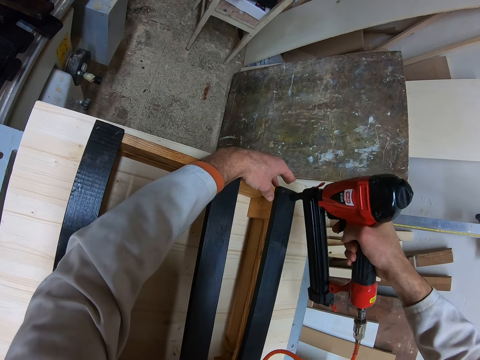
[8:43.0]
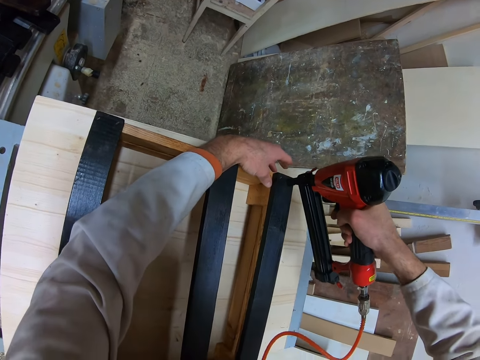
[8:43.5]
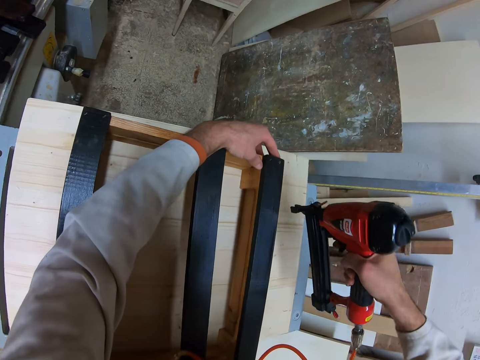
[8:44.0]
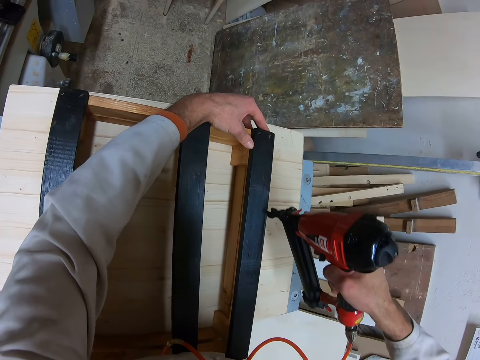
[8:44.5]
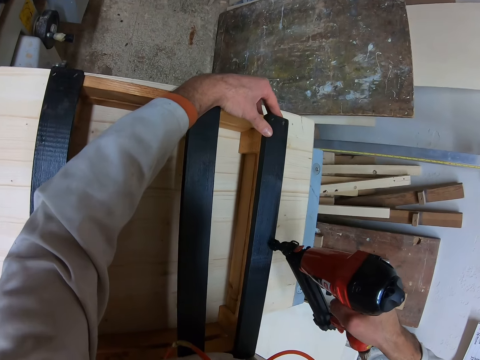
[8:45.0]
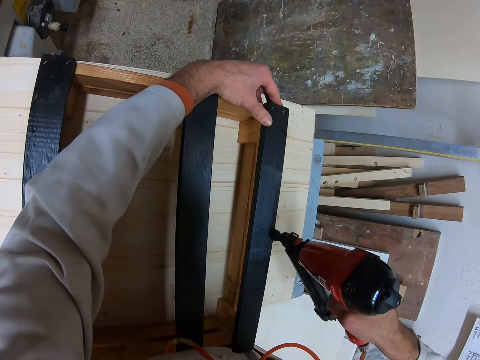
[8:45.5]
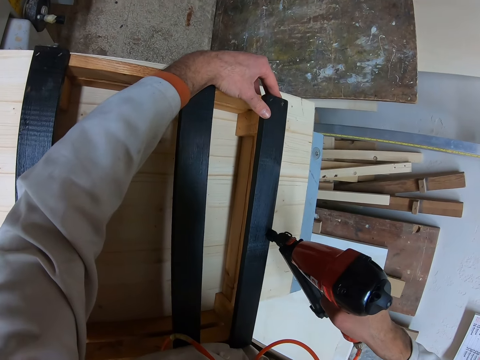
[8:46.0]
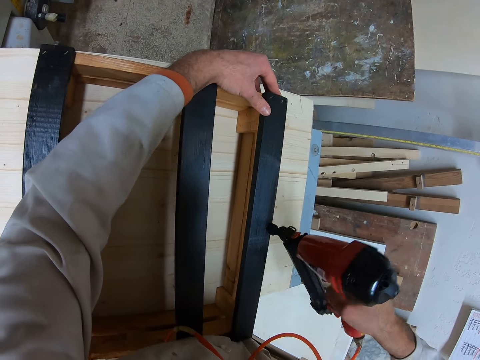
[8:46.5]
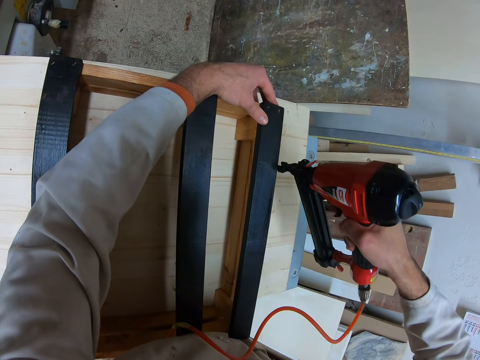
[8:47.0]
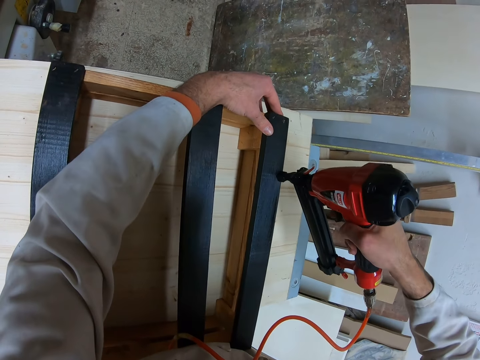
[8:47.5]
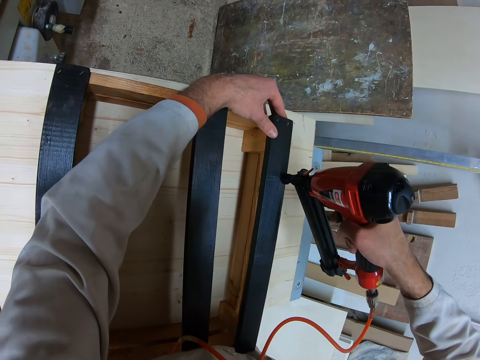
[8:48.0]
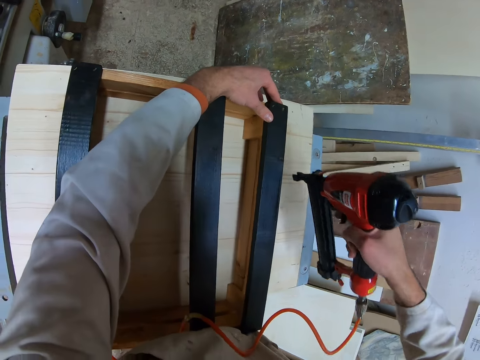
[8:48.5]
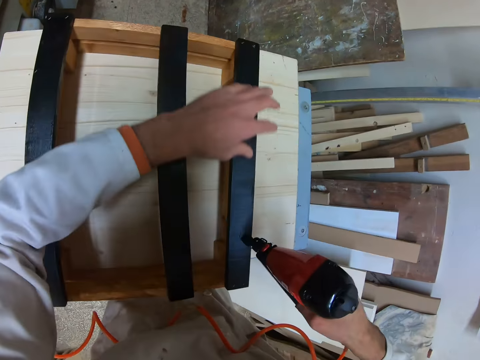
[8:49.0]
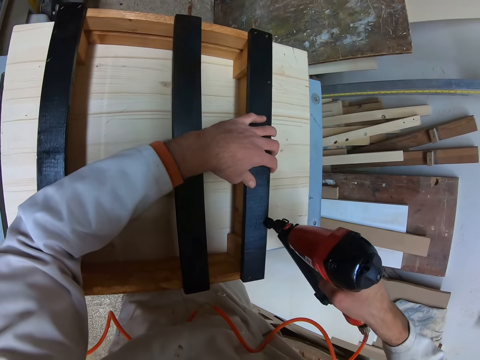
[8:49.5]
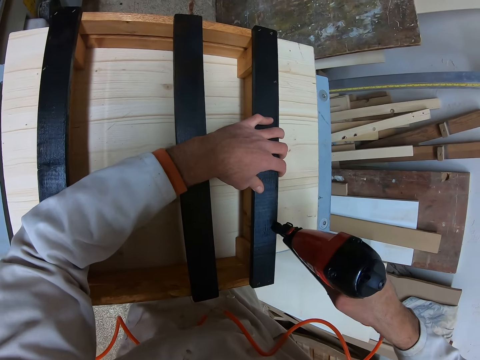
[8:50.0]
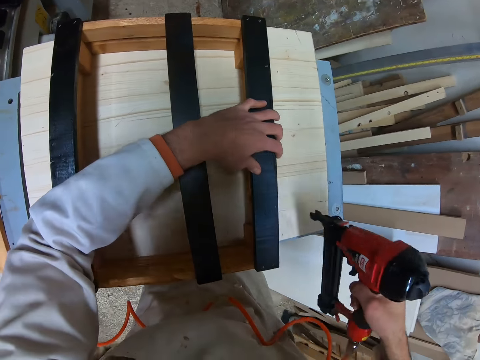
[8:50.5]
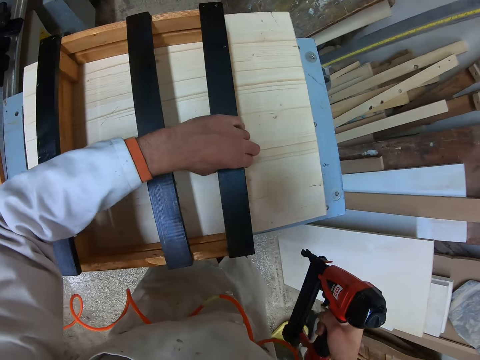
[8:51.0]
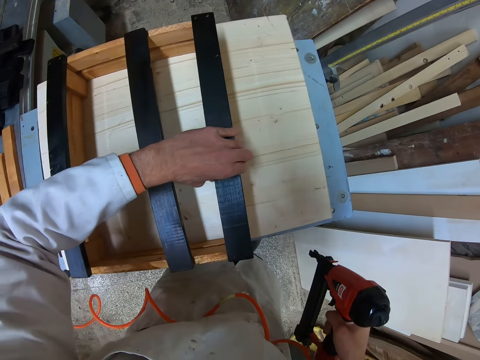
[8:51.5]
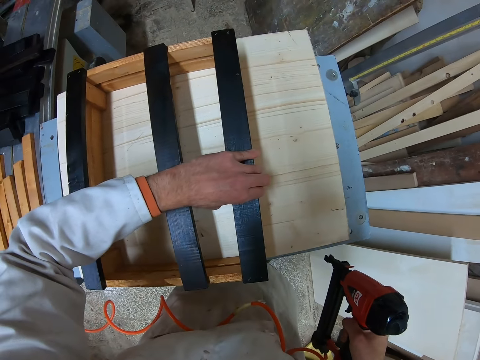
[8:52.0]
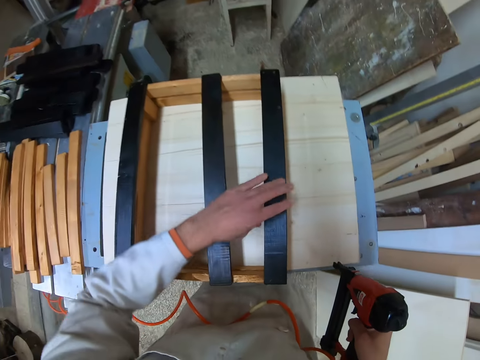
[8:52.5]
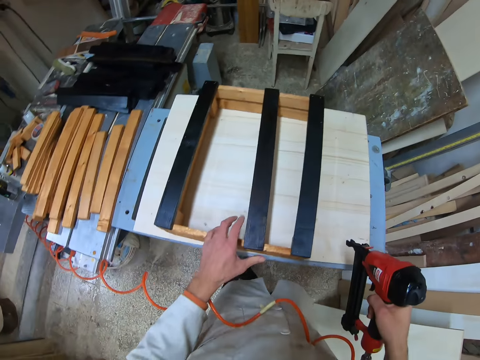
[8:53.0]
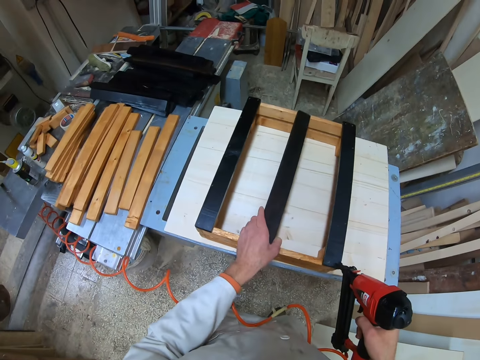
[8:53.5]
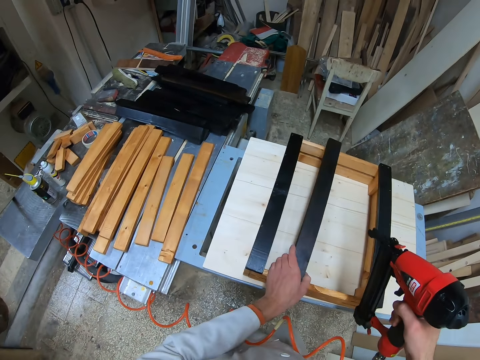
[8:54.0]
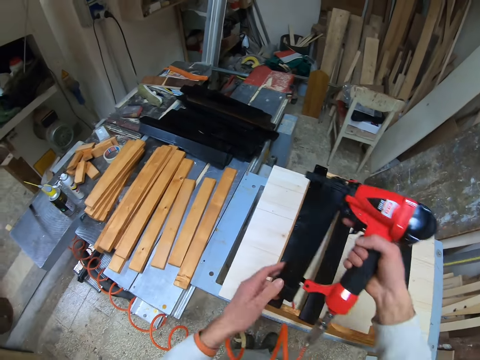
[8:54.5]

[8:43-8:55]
The camera wearer drives nails into the joined planks or wood structure with the nailer in his right hand. He moves around. He drives nails into the joined planks with the nailer in his right hand. He moves around. He drives nails into the joined planks with the nailer in his right hand. He moves around. He holds a part of the joined planks on the table with his left hand. He drives nails into the joined planks with the nailer in his right hand. He shakes the wood structure on the table. He inspects the joined planks with his left hand. He moves around. He adjusts a polished plank on the joined planks with his left hand.

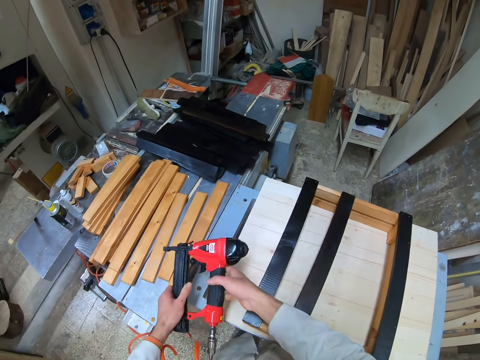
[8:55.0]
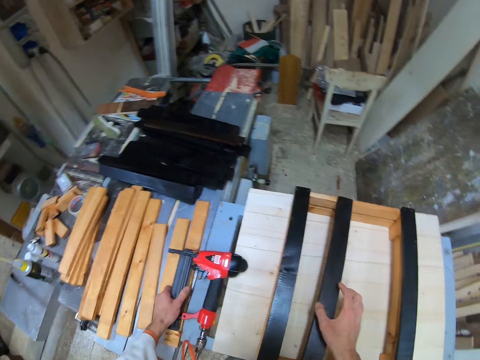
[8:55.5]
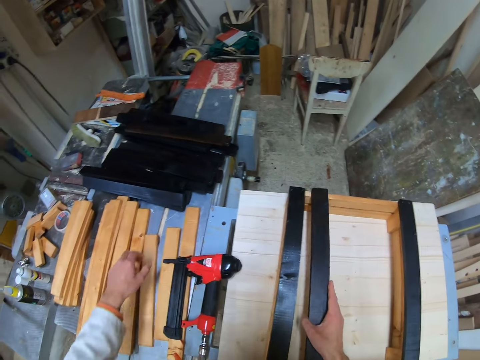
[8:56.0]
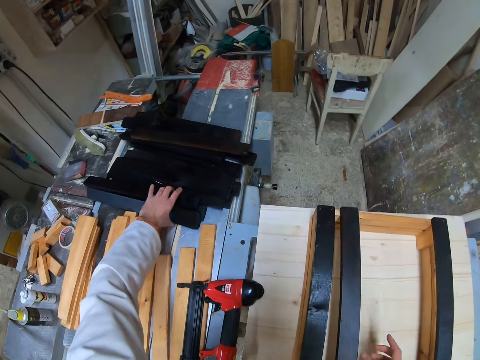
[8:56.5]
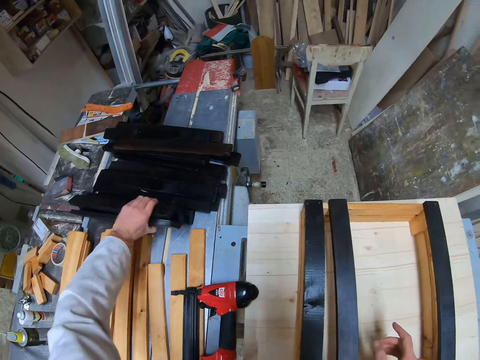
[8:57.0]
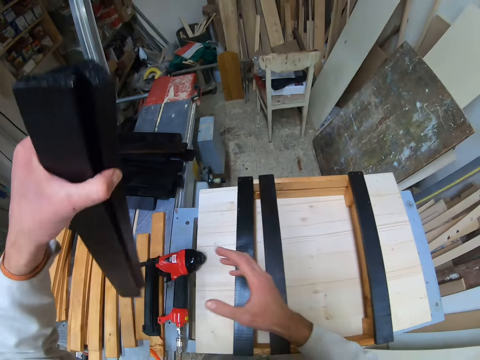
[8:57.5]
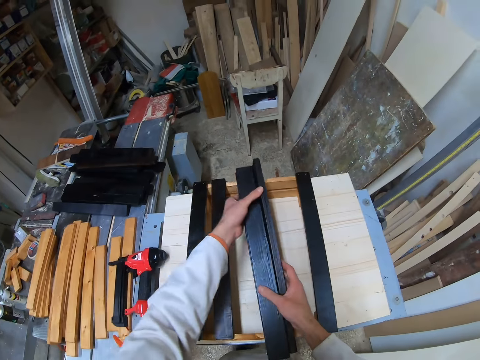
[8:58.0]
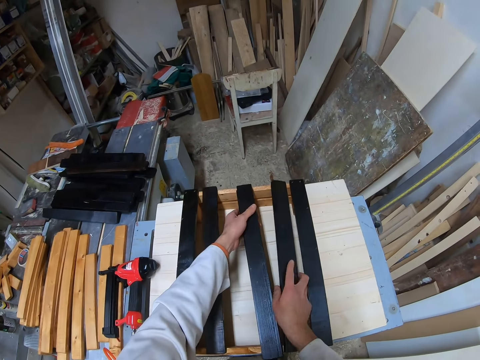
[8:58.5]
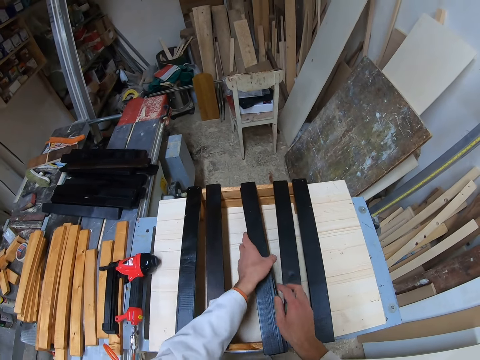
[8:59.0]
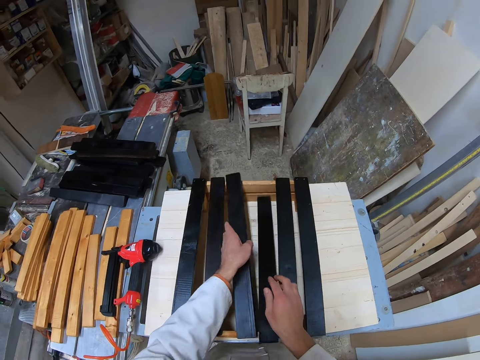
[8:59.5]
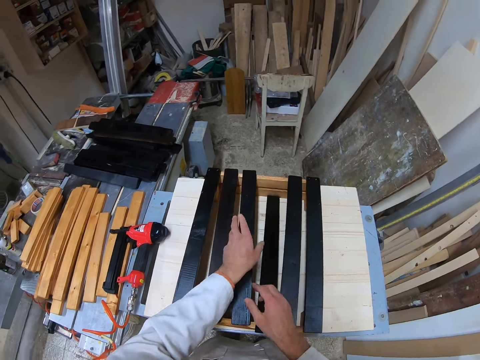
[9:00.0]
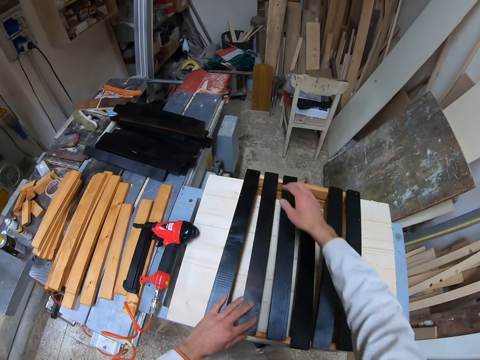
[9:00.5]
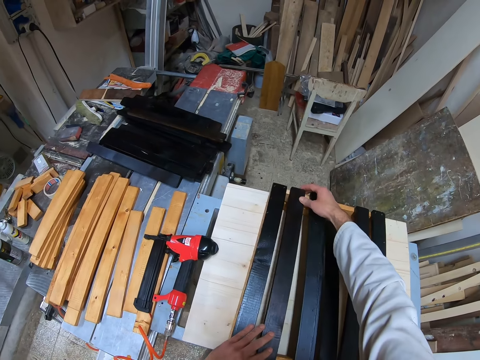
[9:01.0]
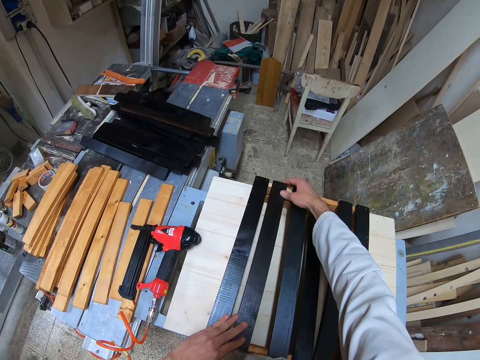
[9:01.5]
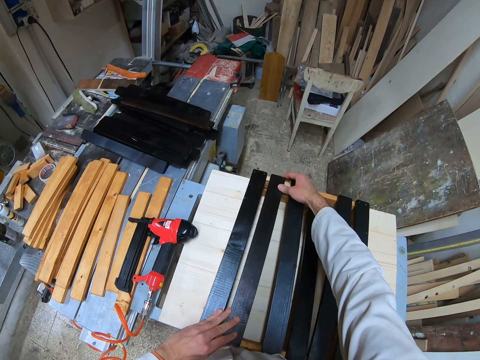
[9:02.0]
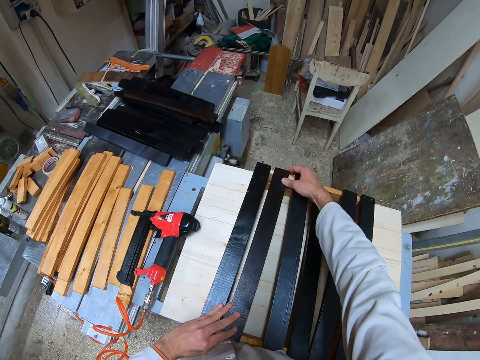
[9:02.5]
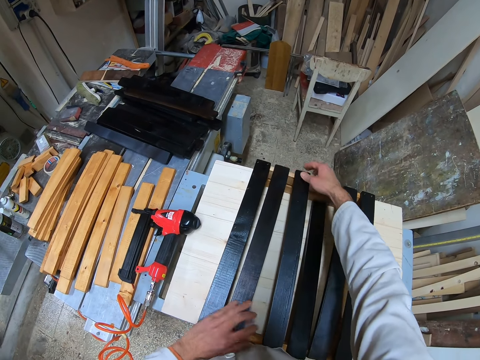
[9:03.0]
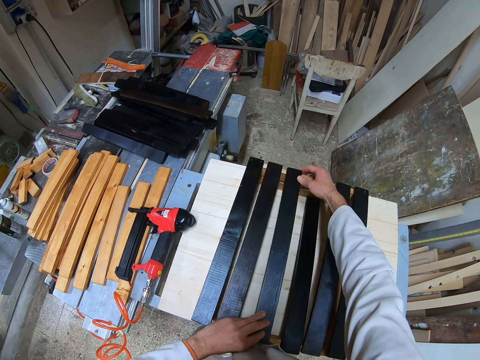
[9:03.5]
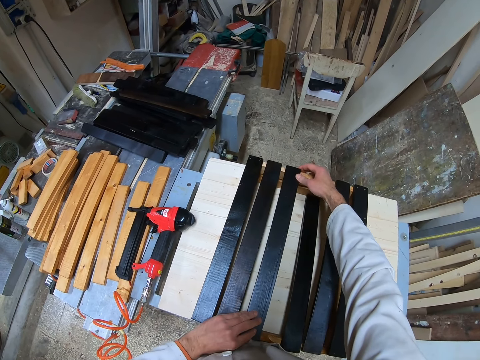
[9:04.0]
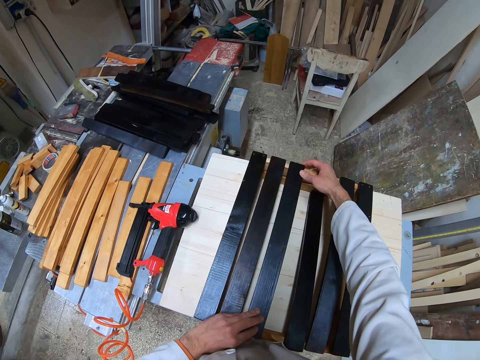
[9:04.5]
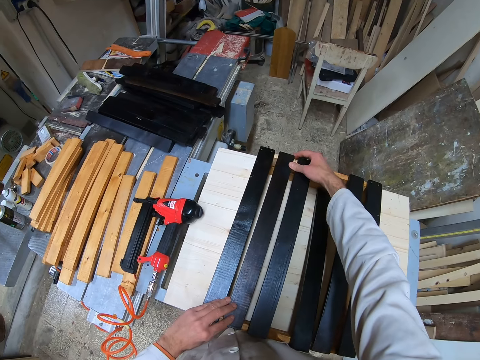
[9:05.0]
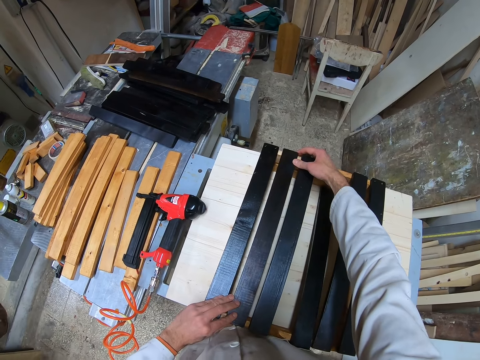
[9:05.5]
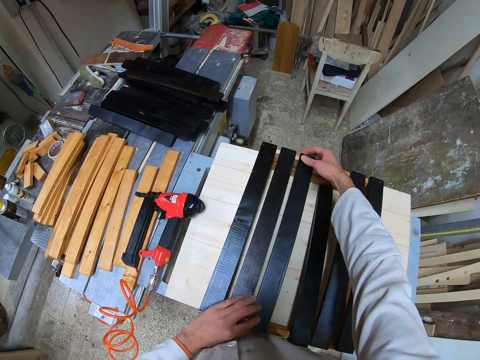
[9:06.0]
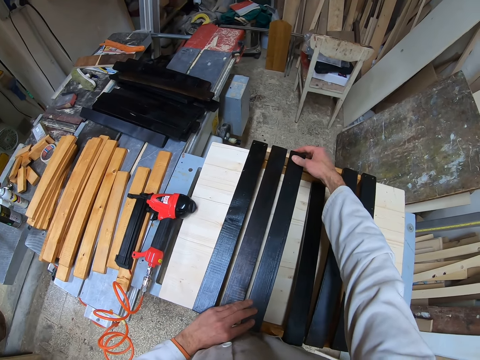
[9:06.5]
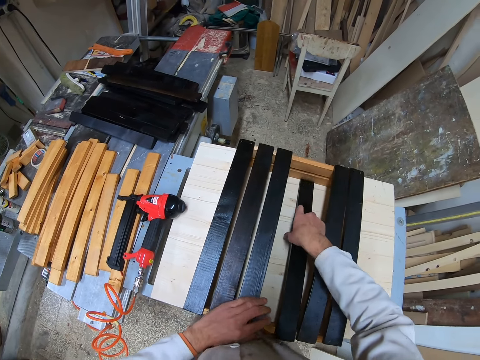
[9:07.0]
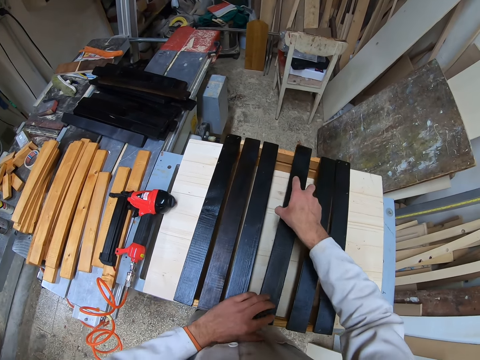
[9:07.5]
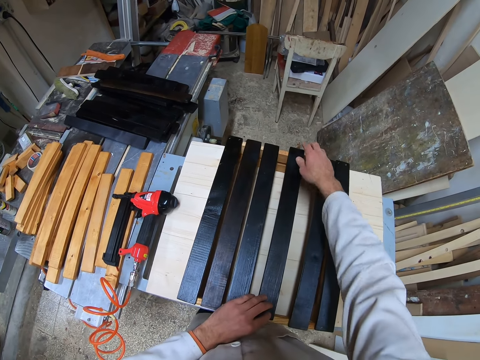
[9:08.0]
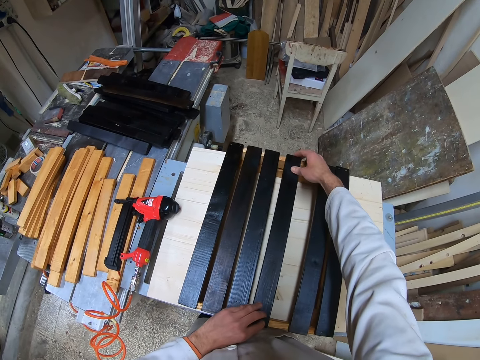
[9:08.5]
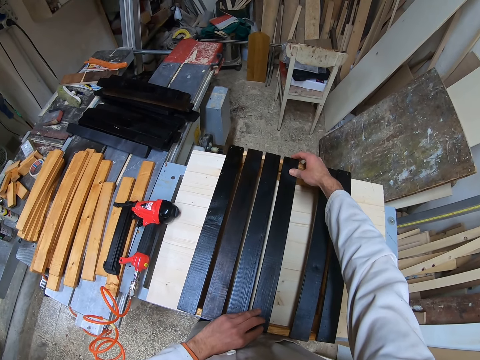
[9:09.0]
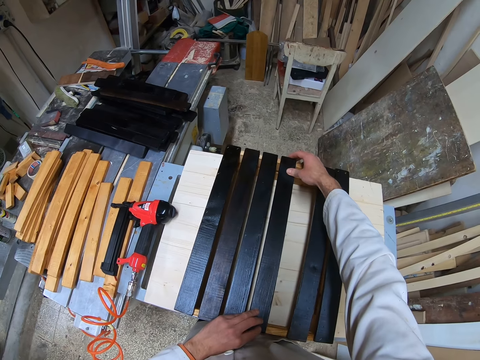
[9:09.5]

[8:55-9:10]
The camera wearer transfers the nailer from his right hand to his left hand. He places the nailer on the table of planks with his left hand. He adjusts a polished plank on the joined planks with his right hand. He picks up three polished planks from the table of planks with his left hand. He holds the polished planks with both hands. He places two polished planks on the joined planks with his left hand. He transfers a polished plank from his left hand to his right hand. He places the polished plank on the joined planks with his right hand. He picks up a polished plank from the joined planks with his left hand. He places the polished plank on the joined planks with his left hand. He adjusts the polished planks on the joined planks with both hands.
